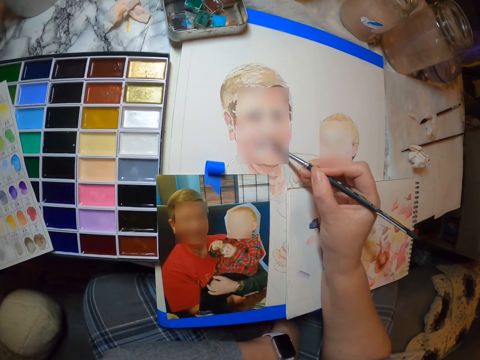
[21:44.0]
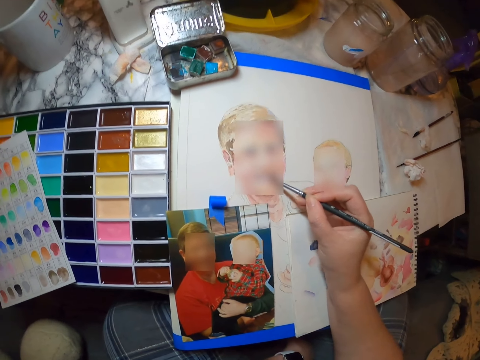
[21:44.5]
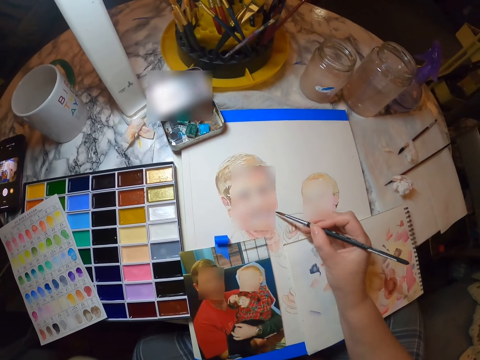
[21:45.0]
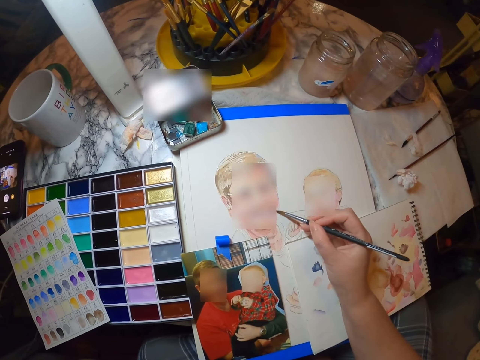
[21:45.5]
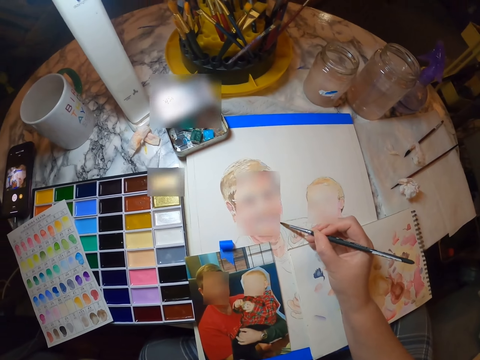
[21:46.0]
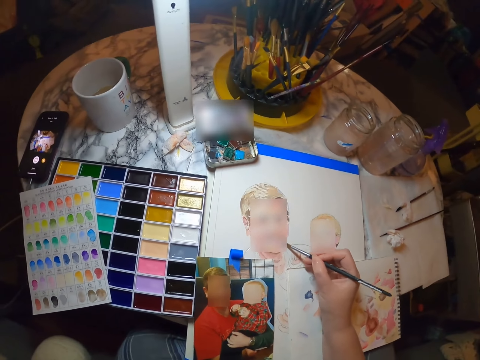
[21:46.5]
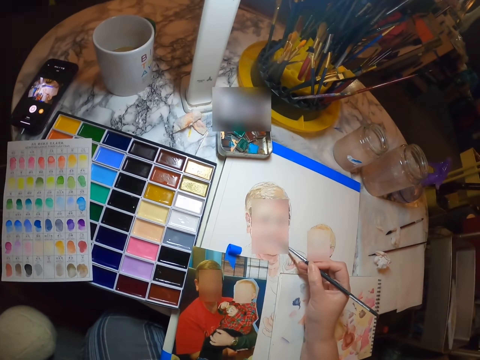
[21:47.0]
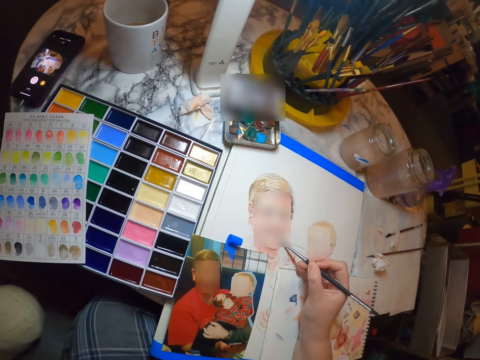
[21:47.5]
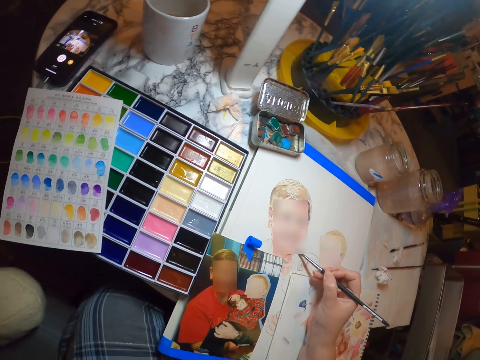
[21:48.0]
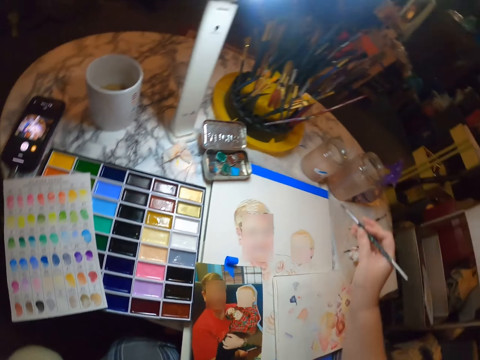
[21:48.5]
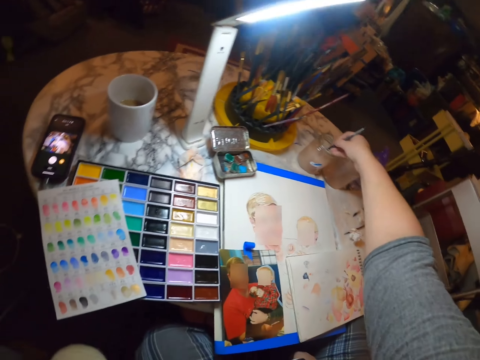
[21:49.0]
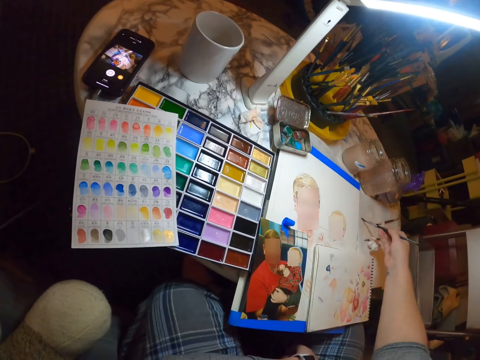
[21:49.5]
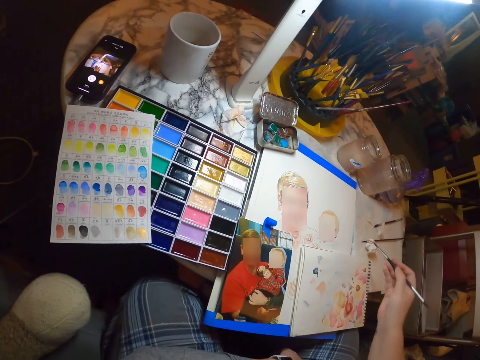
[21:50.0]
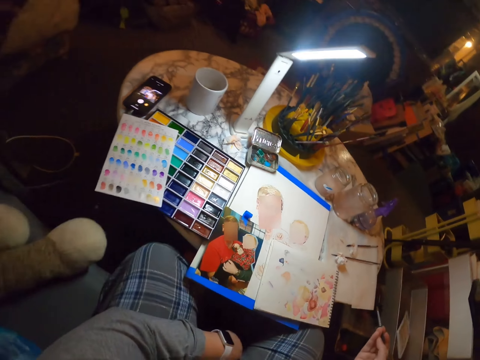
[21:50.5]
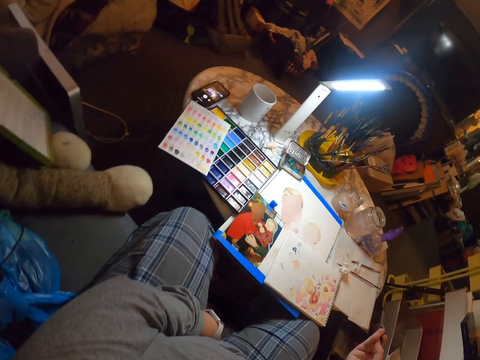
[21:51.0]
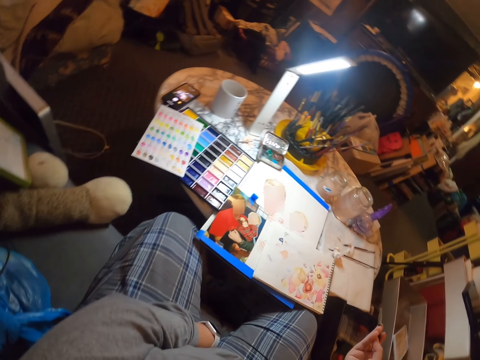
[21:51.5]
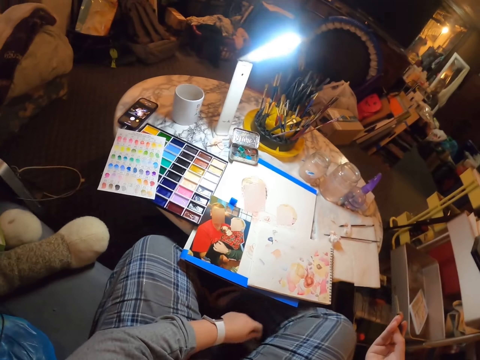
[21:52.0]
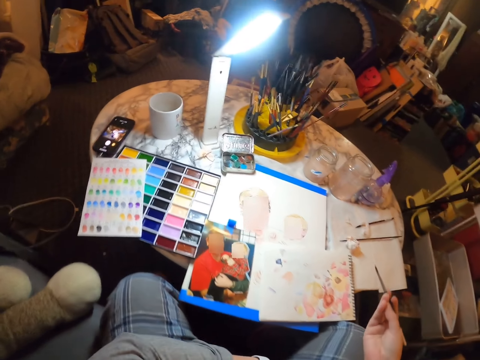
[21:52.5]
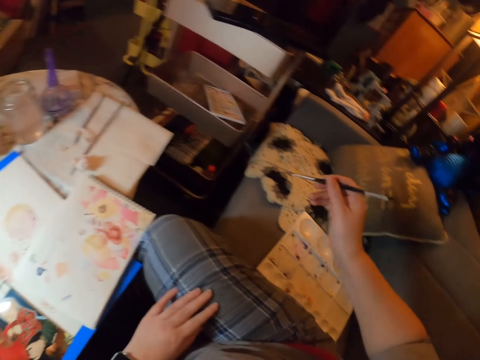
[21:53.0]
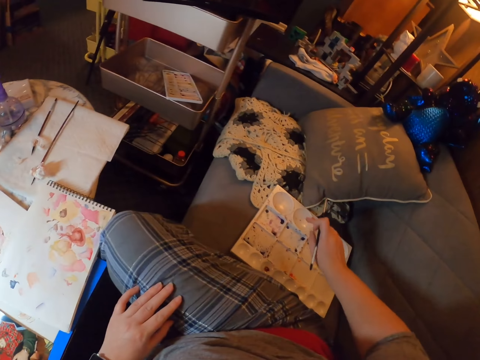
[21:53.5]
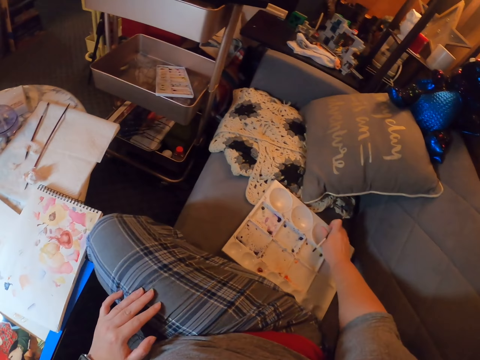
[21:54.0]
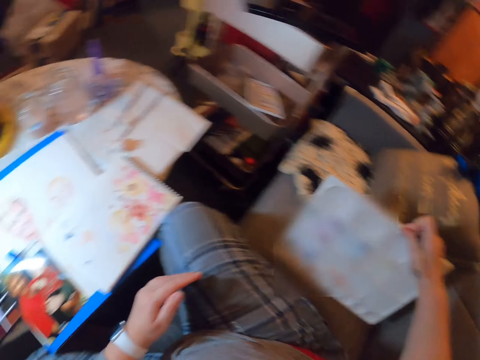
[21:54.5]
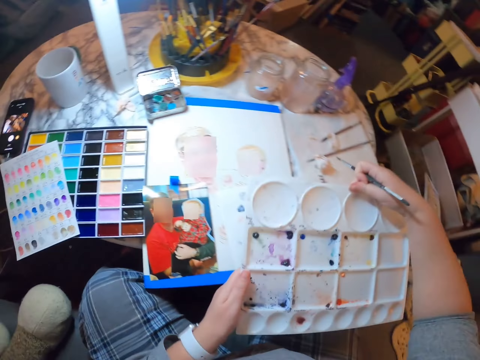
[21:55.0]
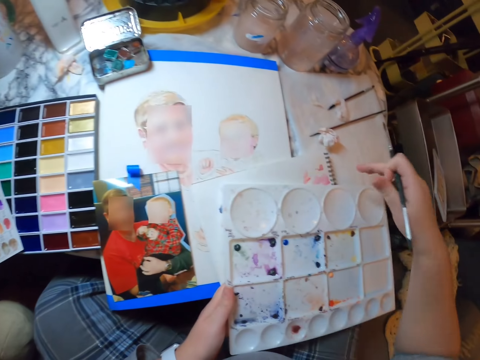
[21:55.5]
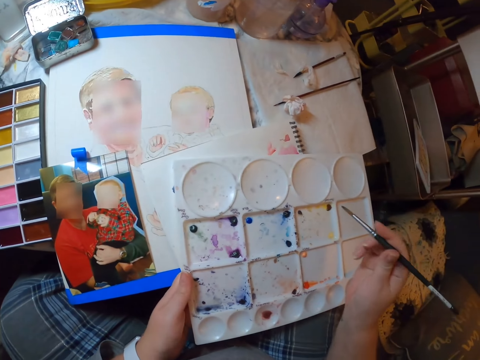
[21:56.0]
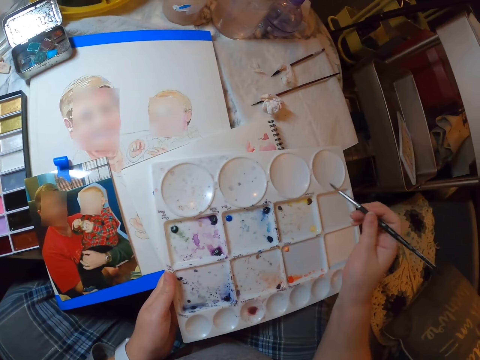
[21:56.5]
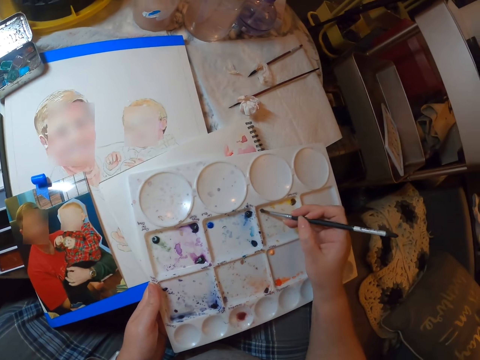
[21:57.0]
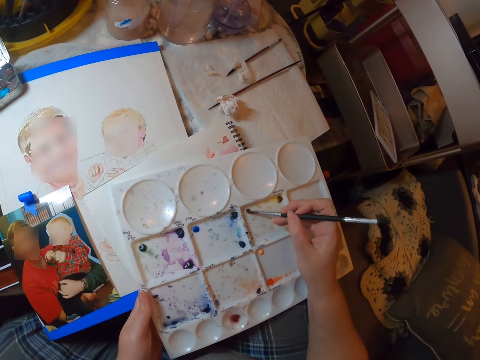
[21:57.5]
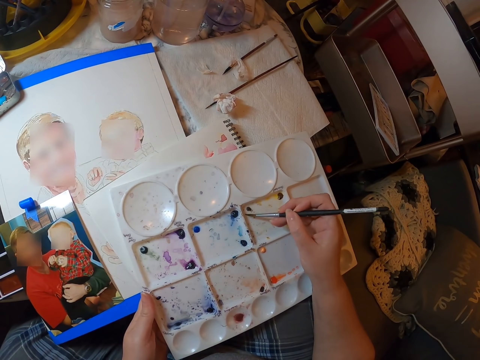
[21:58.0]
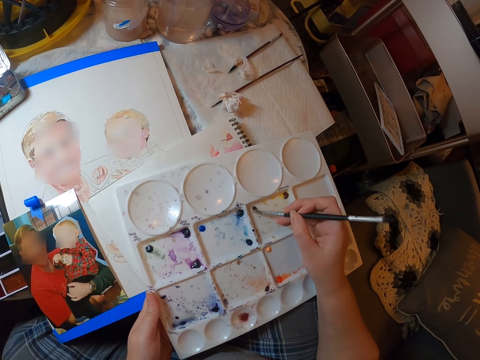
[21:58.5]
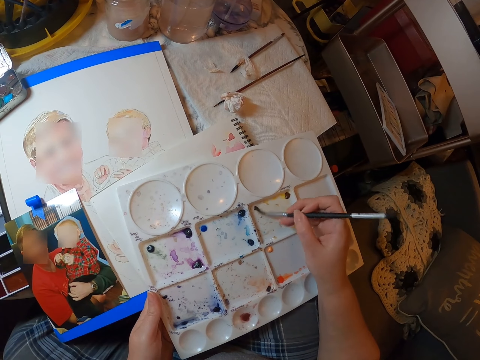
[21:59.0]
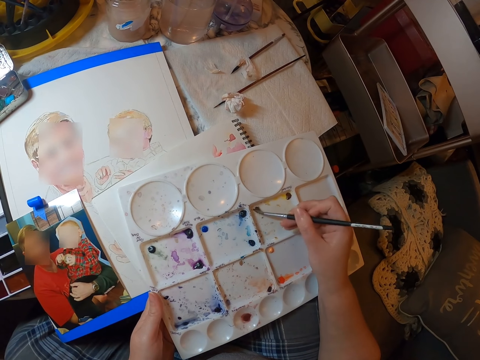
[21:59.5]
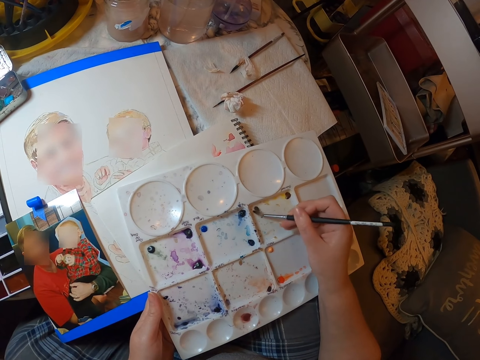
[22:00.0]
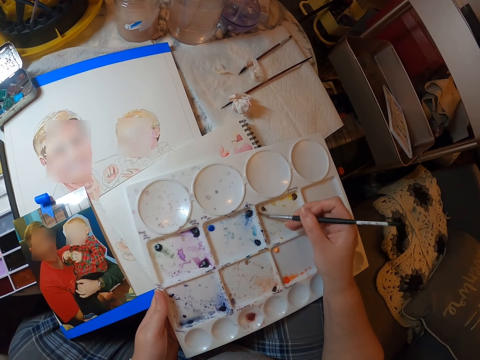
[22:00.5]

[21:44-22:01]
The camera wearer dips the painting brush or paintbrush in the tin with water. They brush the paintbrush on the paper. They stare at the table. They take a paint palette on top of the table. They hold the paintbrush. They scoop the color with the painting brush in the paint palette.

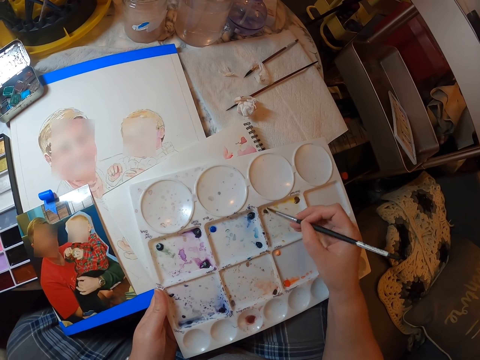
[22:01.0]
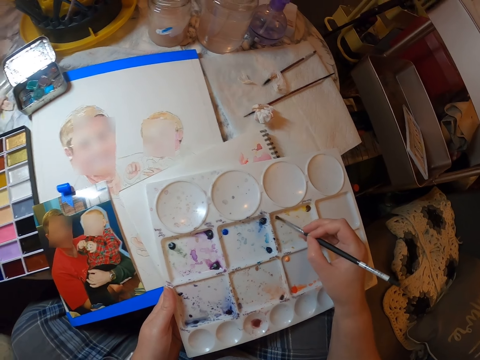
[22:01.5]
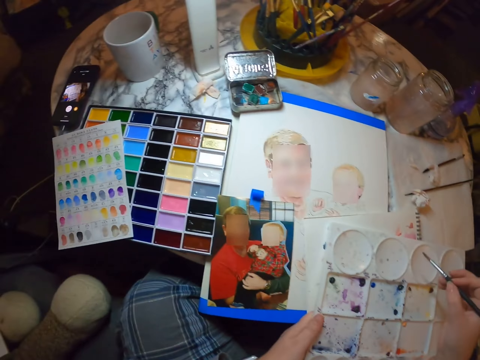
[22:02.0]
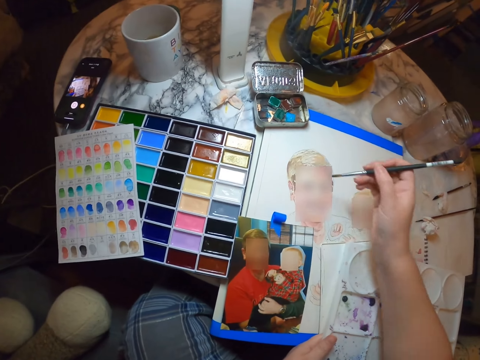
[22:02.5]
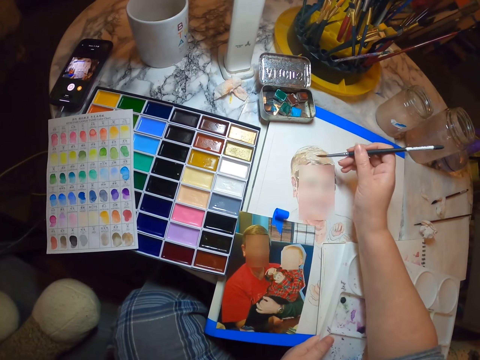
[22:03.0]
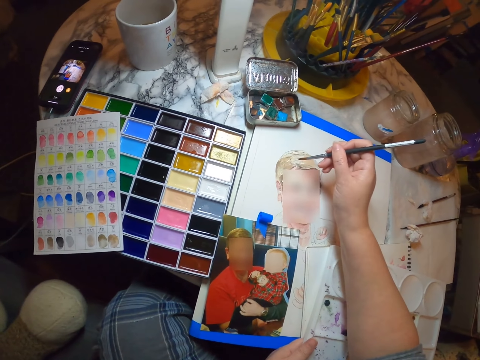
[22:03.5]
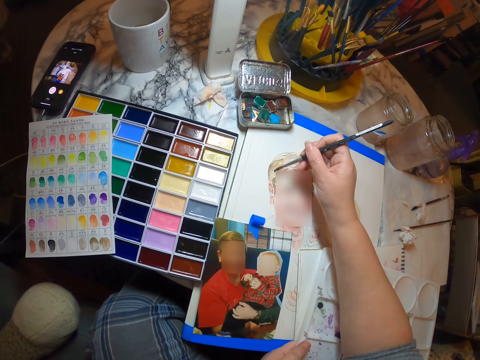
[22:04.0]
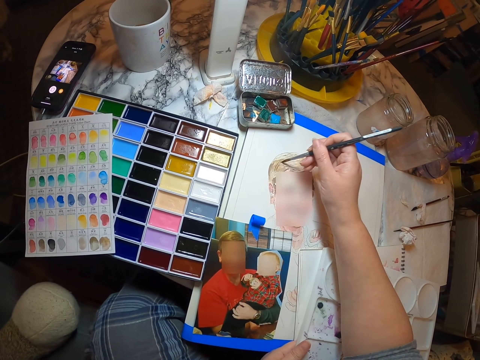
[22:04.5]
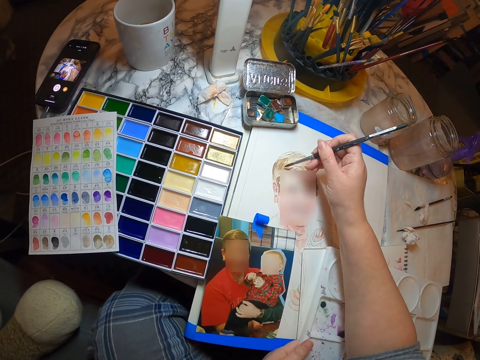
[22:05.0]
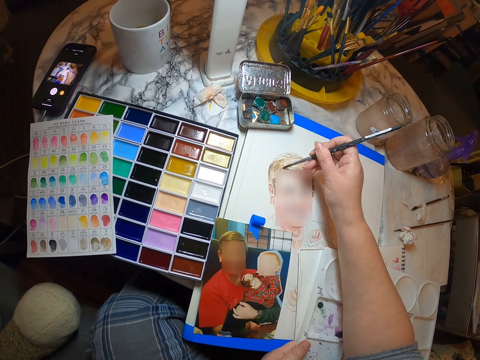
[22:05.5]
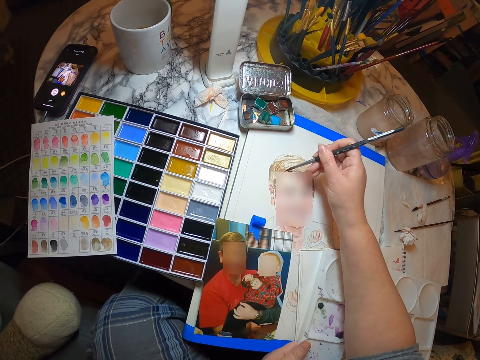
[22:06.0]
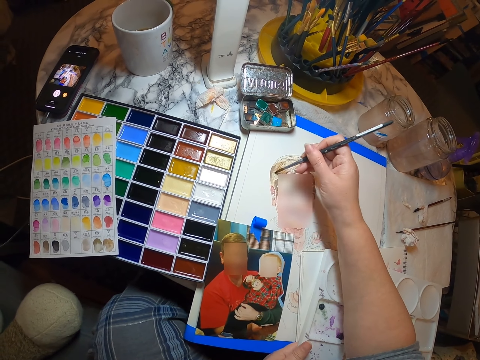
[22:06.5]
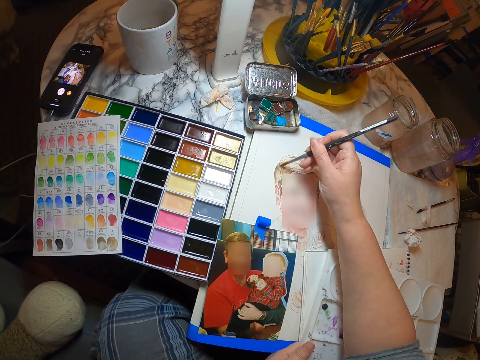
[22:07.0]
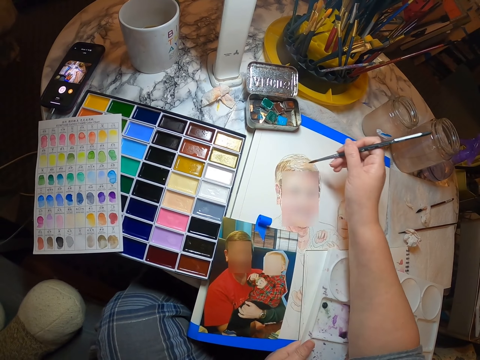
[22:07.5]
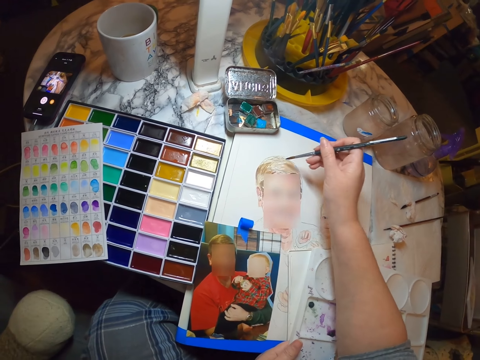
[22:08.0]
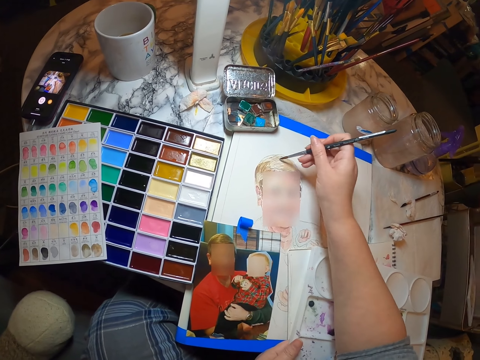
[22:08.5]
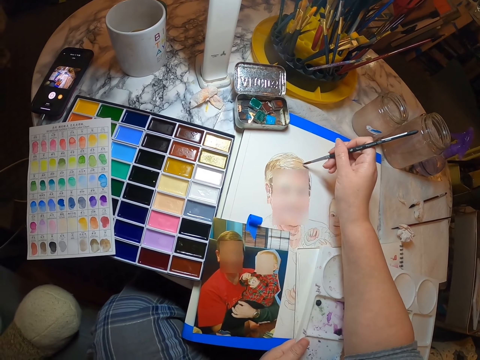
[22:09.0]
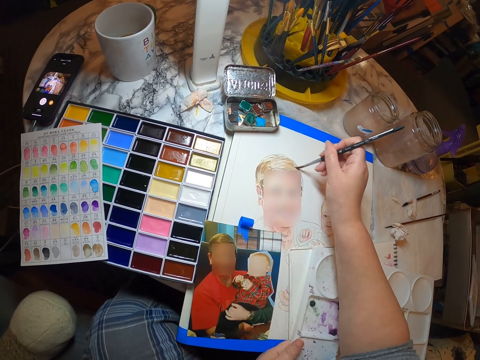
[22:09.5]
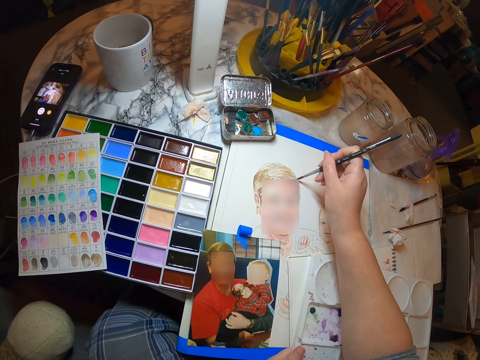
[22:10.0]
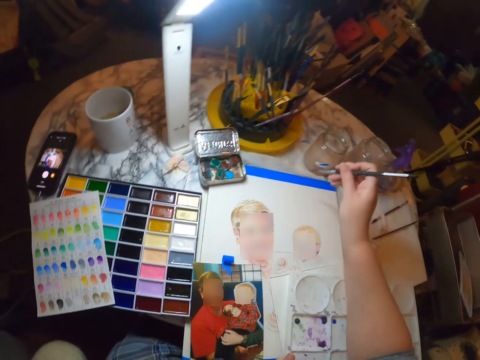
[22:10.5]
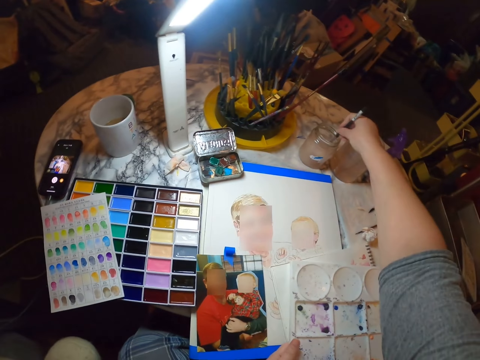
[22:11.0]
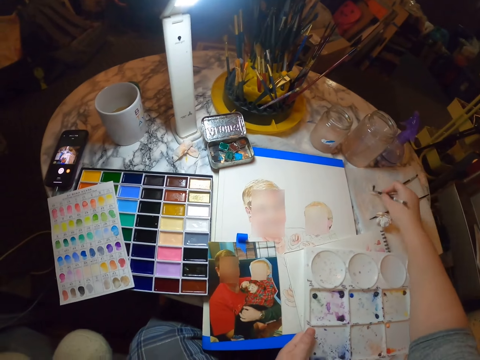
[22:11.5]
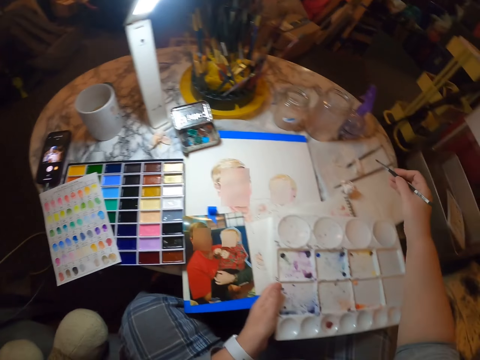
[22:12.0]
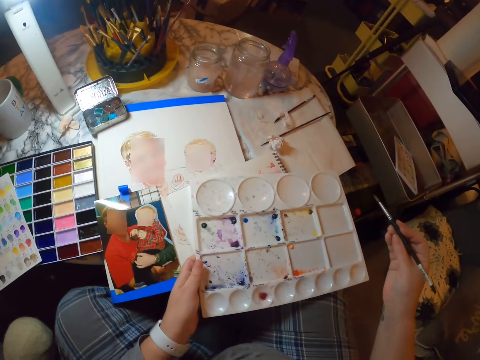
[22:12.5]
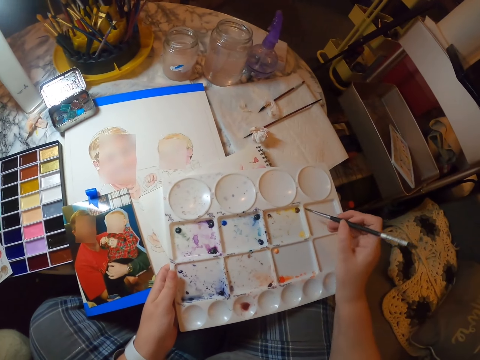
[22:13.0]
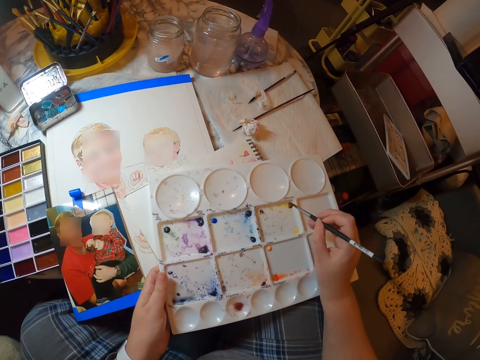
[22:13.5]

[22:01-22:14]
The camera wearer draws on the piece of paper using the painting brush. They dip the painting brush or paintbrush in the tin with water. They brush the paintbrush on the paper.
